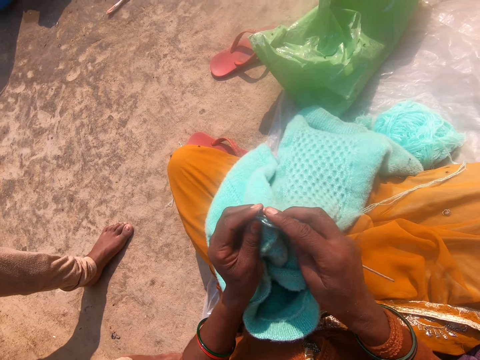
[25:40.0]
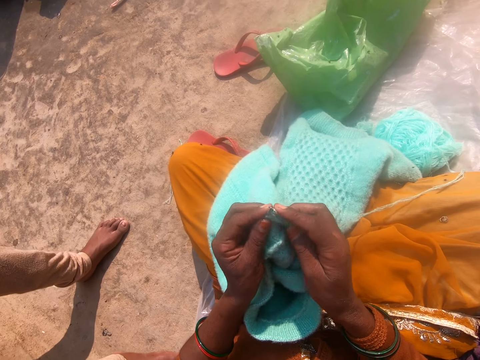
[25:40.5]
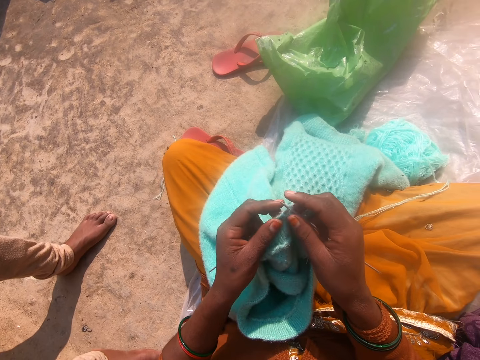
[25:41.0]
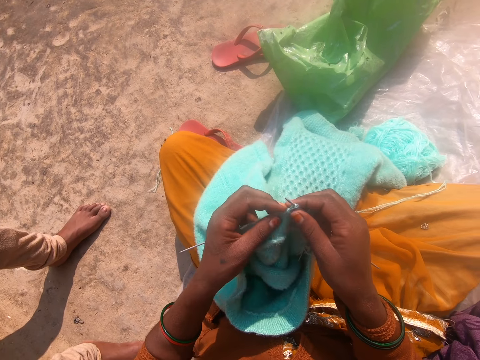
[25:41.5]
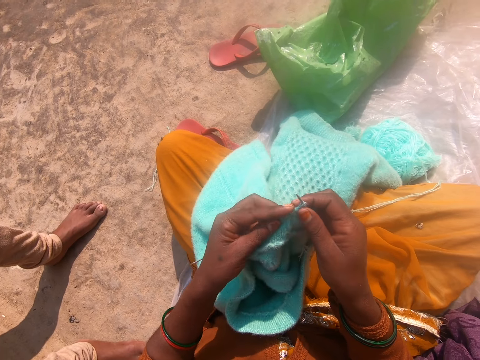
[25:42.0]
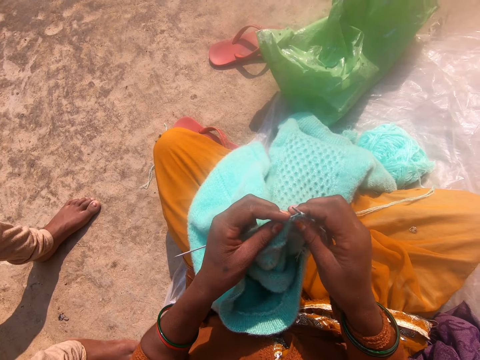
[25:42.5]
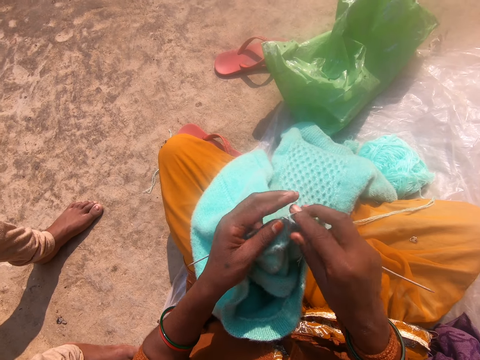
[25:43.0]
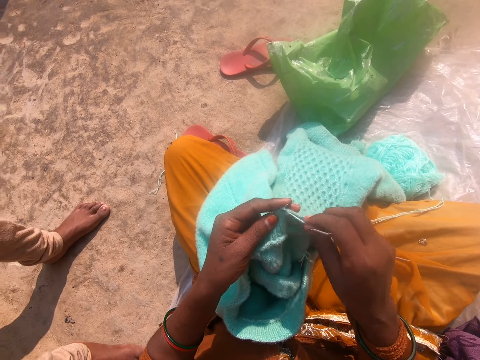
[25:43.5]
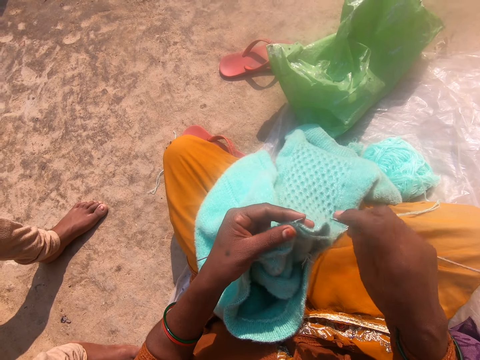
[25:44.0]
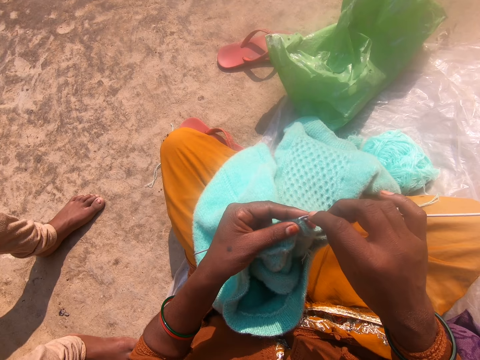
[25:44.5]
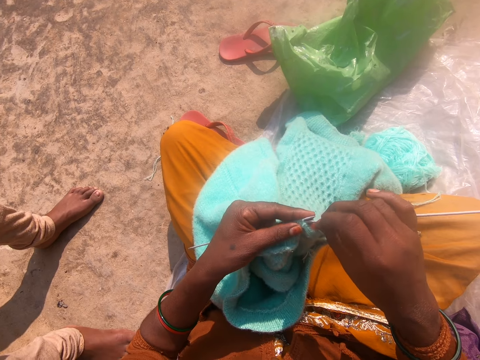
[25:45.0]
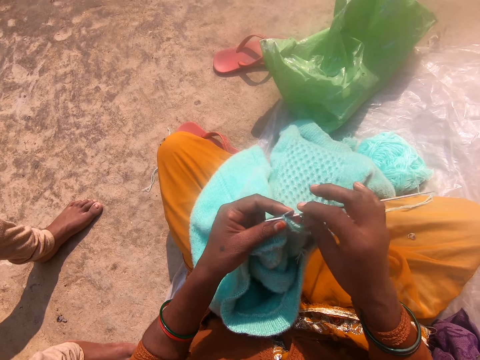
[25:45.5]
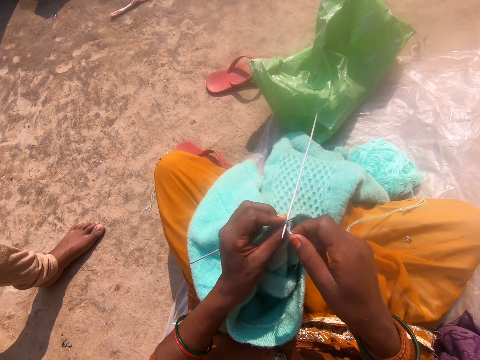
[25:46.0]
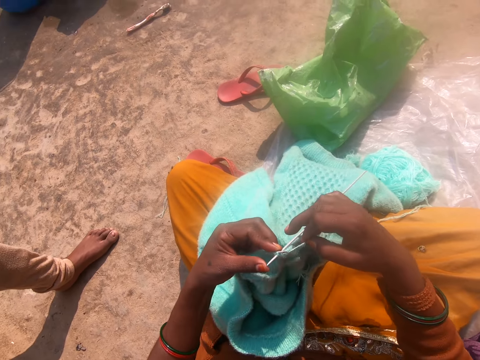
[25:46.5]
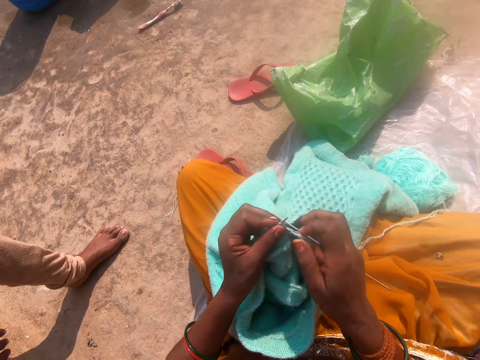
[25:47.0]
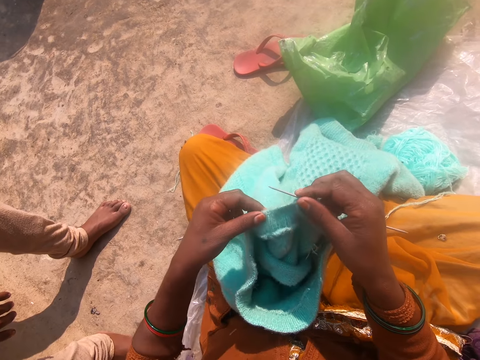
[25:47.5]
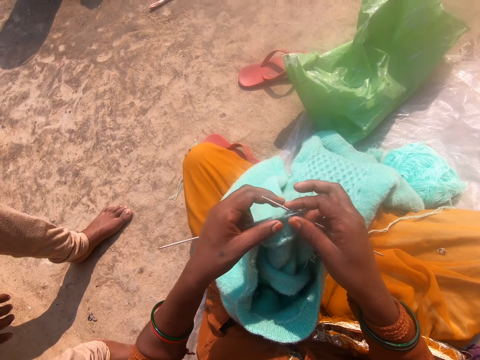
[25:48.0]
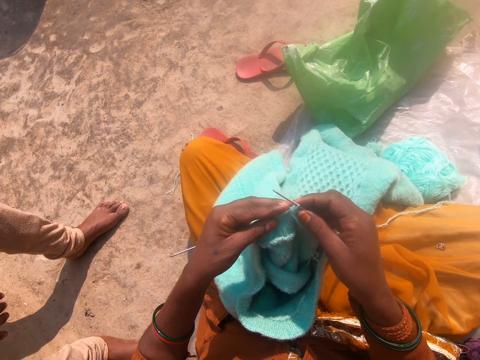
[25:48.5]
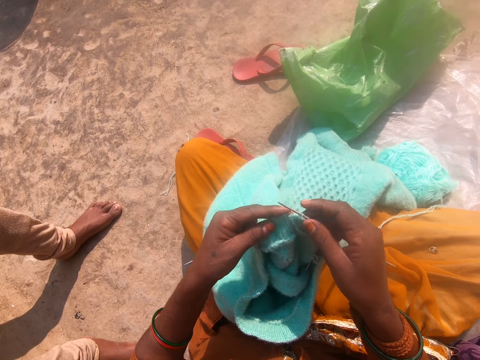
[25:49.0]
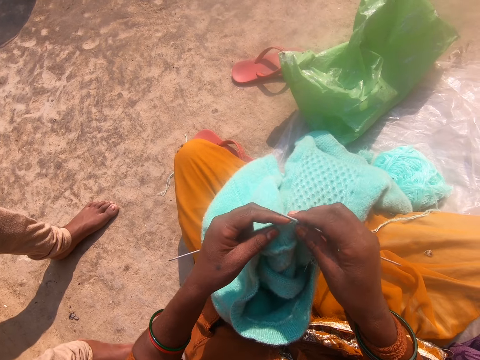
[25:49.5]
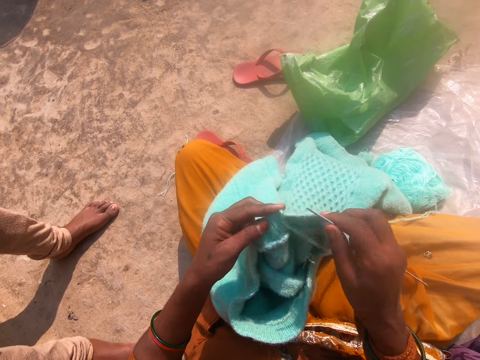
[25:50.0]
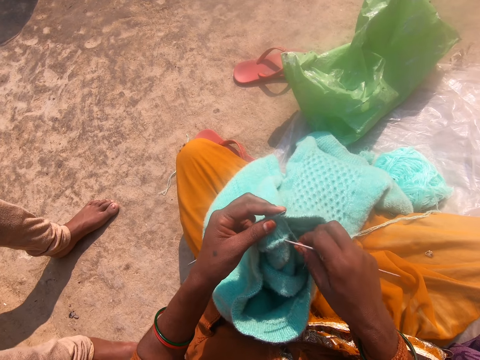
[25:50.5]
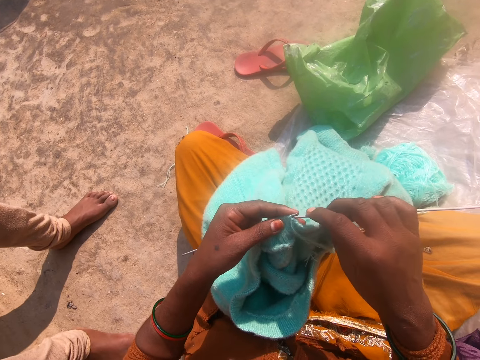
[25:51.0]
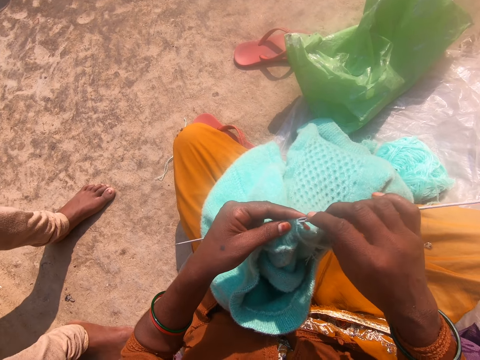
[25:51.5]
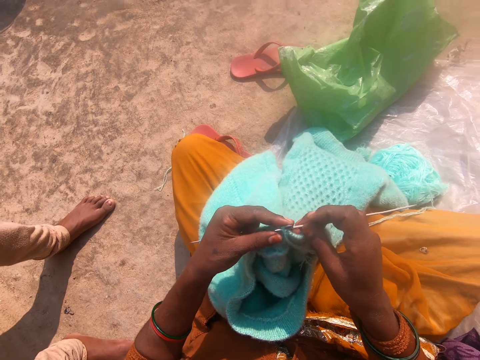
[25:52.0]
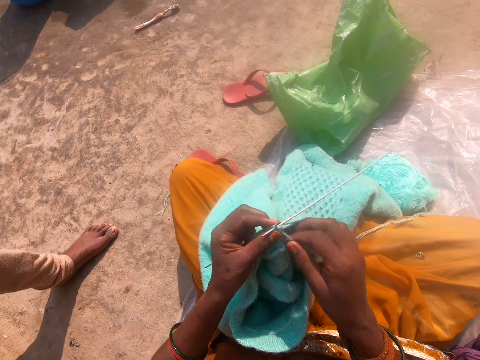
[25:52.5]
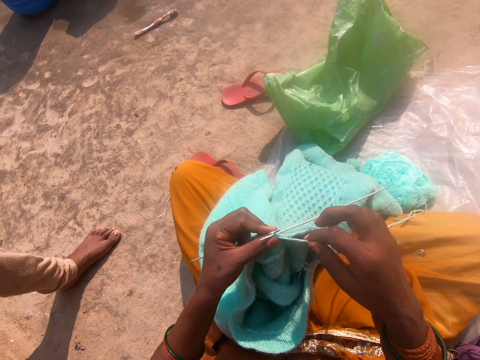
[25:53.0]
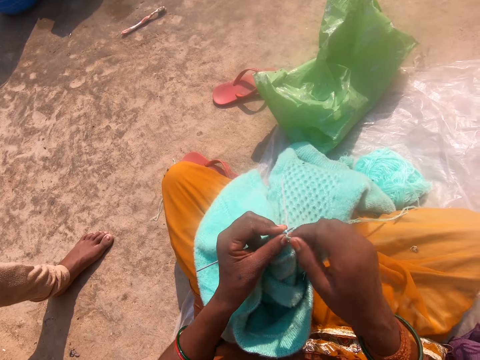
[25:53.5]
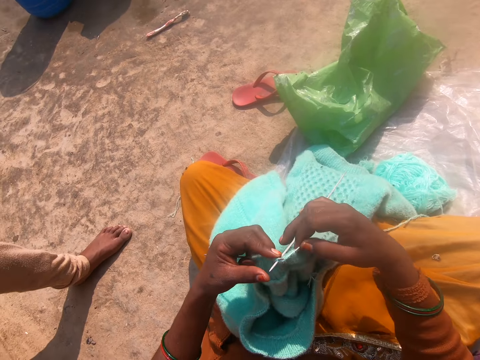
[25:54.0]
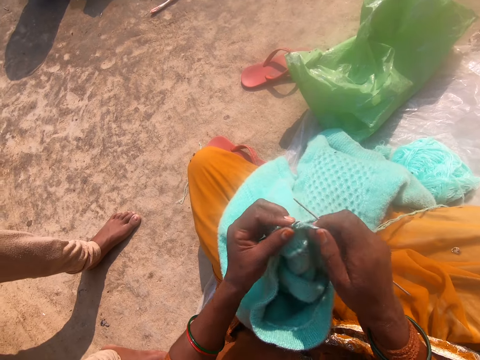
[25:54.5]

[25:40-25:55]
The camera wearer knits the fabric. They hold Addi double-ended crochet hooks. They knit the fabric. They roll knitting thread on the Addi double-ended crochet hooks. They hold the Addi double-ended crochet hooks. They hold them again. They hold a fabric. They roll the knitting thread on the Addi double-ended crochet hooks.

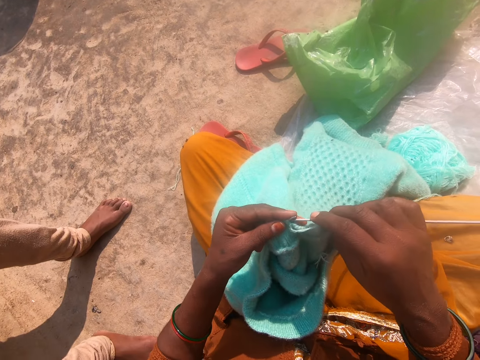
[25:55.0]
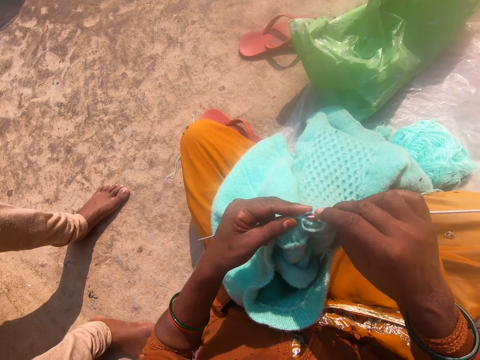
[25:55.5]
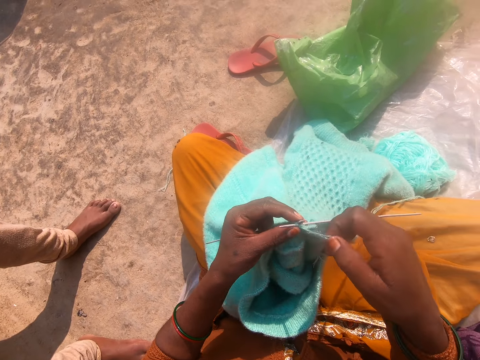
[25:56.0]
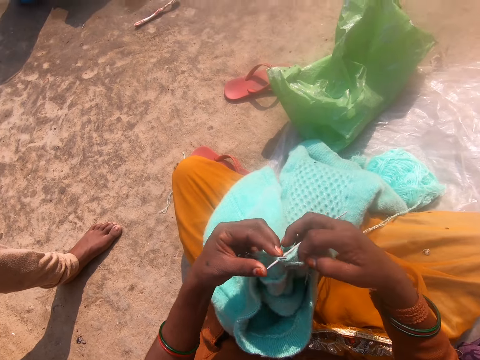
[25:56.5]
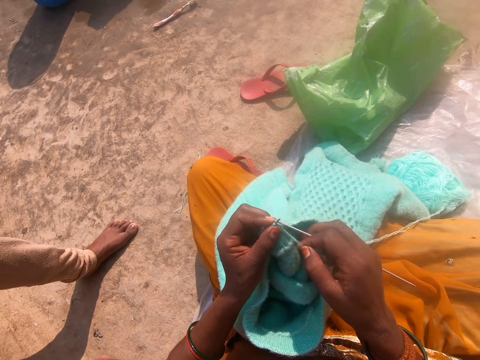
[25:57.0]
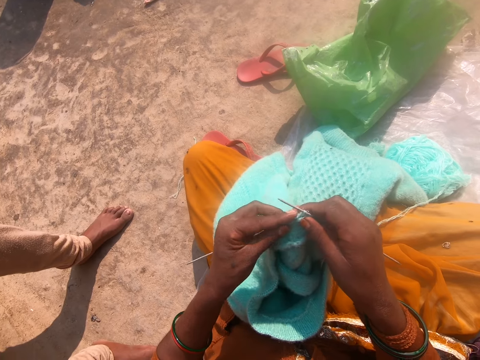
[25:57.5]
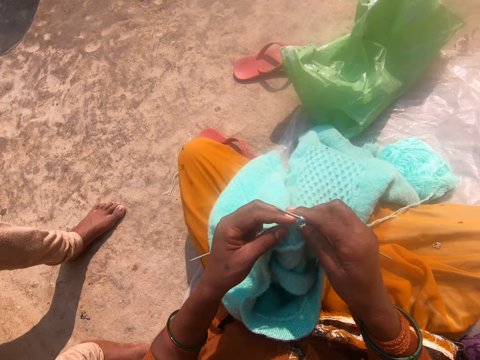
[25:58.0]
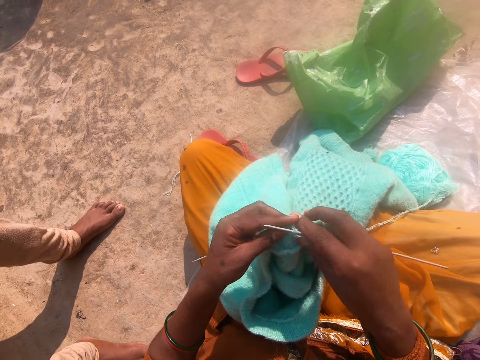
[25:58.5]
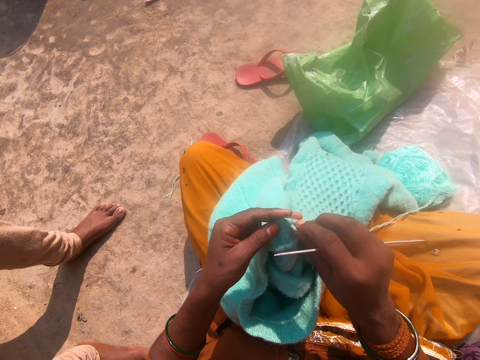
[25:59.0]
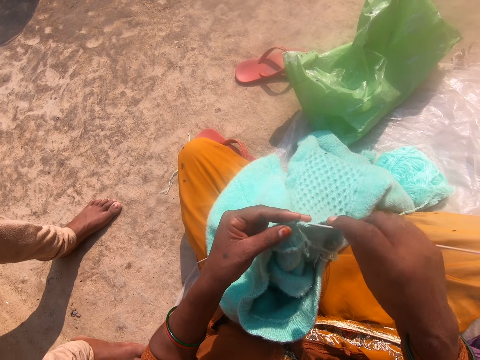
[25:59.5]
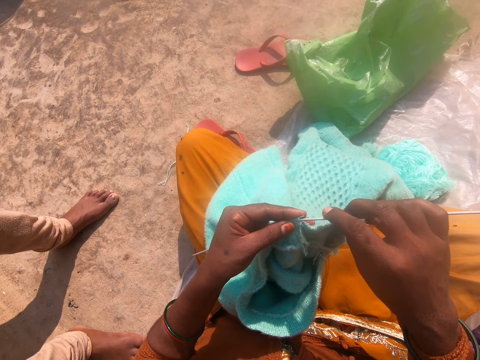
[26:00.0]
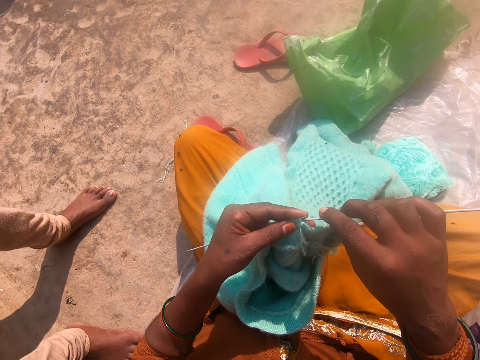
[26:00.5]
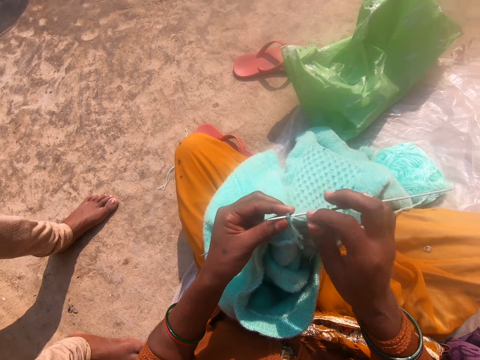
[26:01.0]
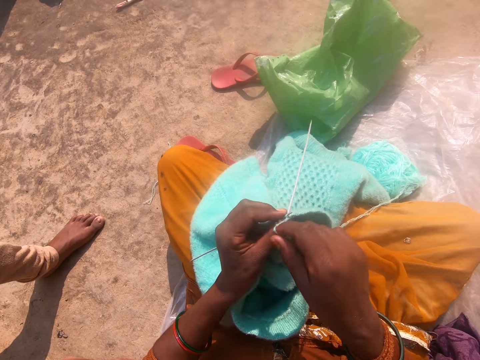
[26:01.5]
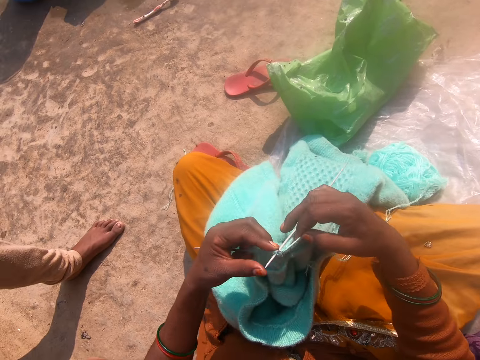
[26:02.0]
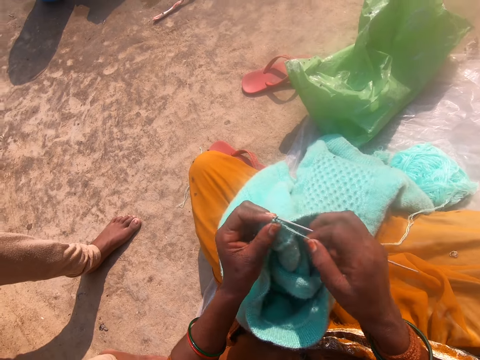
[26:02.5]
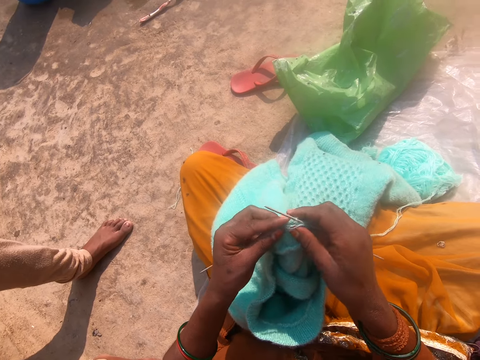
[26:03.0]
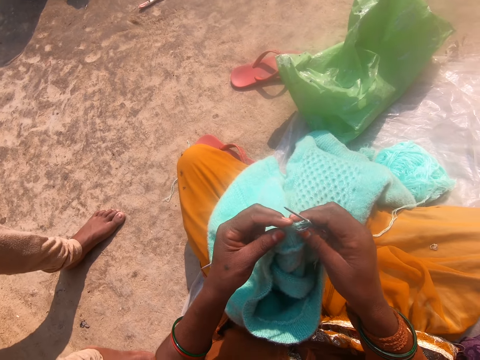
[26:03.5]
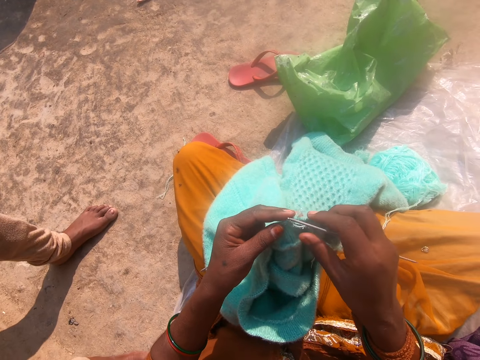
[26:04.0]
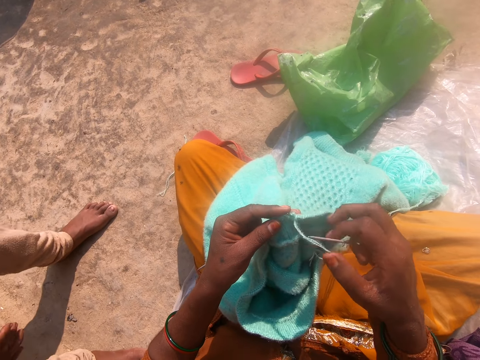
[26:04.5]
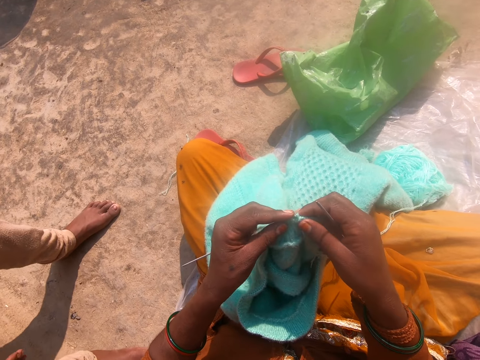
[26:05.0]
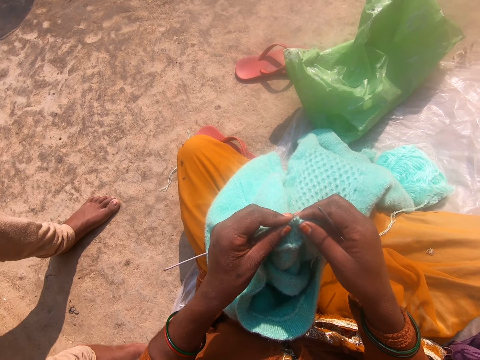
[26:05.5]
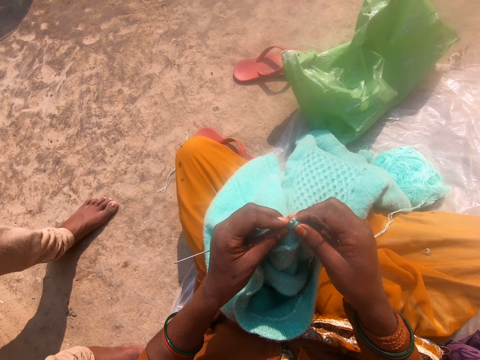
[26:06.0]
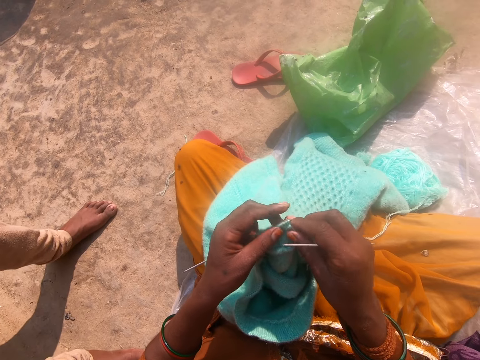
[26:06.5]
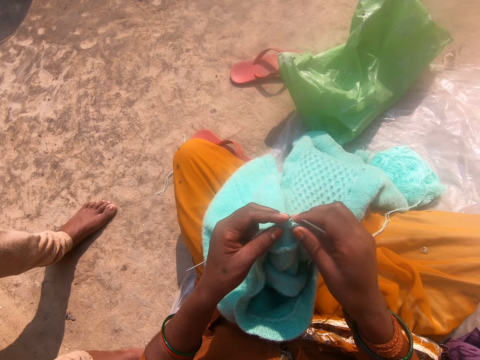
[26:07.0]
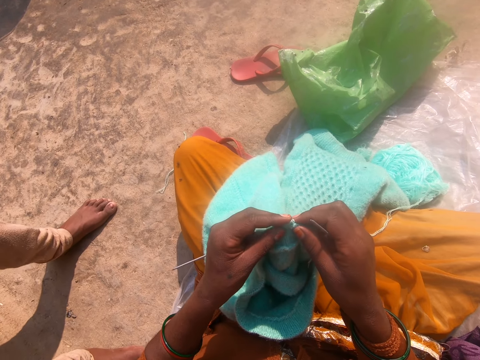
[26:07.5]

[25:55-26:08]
The camera wearer knits the fabric. A person stands next to the camera wearer. The camera wearer knits the fabric. They adjust the knitting thread. They hold Addi double-ended crochet hooks. They roll the knitting thread on the Addi double-ended crochet hooks. They knit the fabric.
